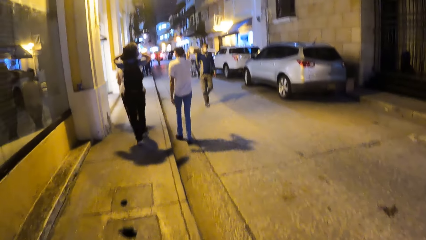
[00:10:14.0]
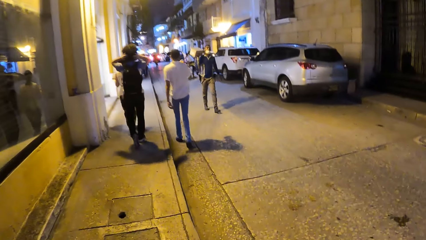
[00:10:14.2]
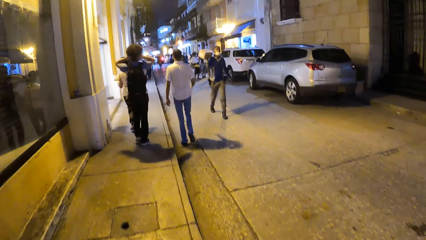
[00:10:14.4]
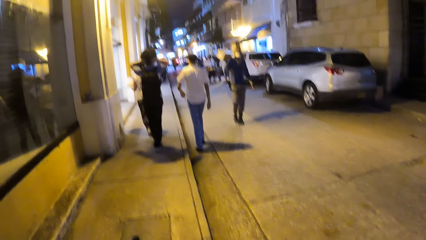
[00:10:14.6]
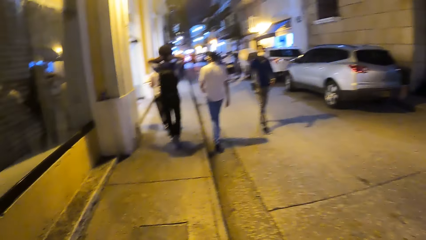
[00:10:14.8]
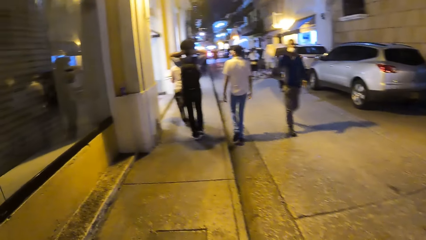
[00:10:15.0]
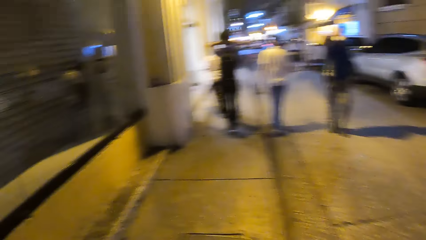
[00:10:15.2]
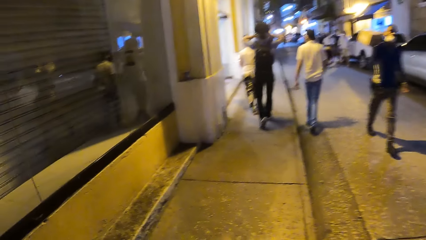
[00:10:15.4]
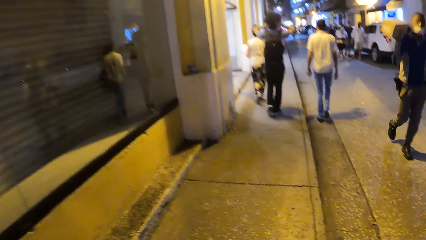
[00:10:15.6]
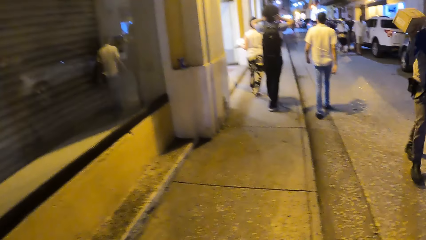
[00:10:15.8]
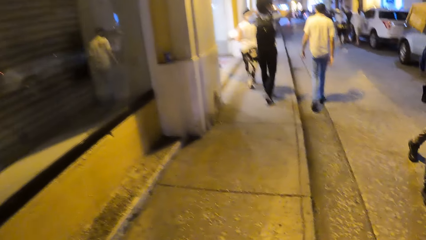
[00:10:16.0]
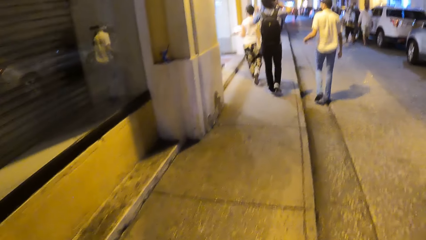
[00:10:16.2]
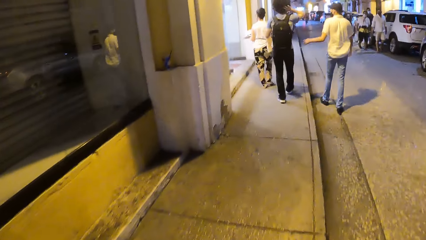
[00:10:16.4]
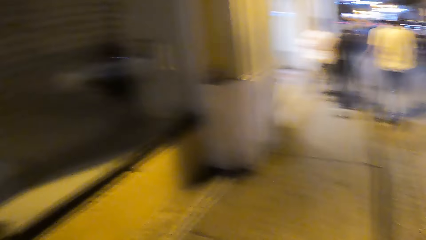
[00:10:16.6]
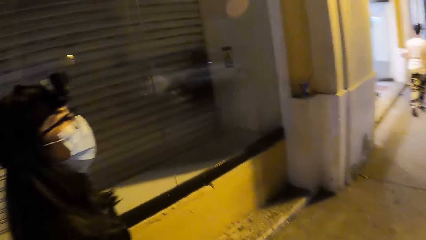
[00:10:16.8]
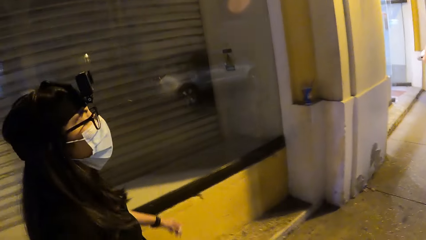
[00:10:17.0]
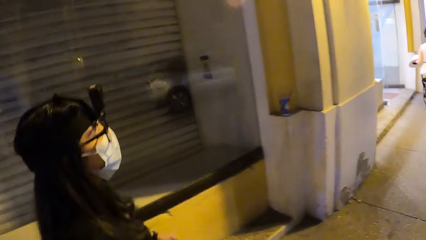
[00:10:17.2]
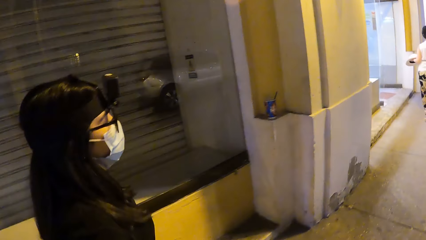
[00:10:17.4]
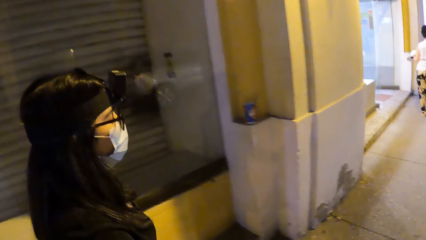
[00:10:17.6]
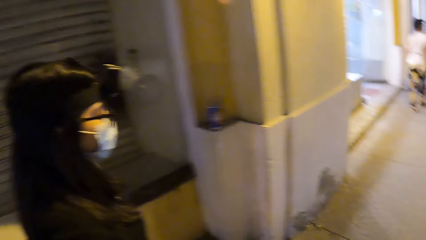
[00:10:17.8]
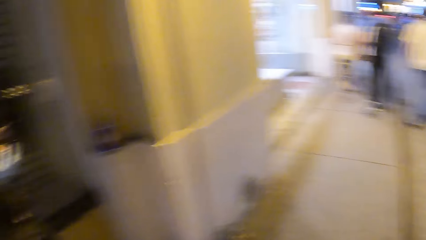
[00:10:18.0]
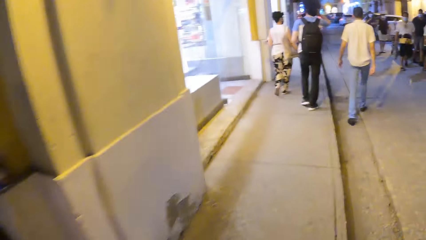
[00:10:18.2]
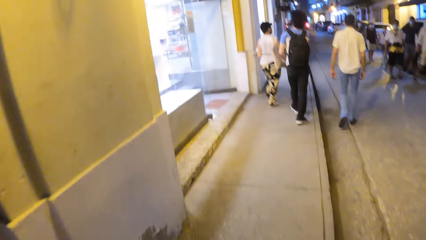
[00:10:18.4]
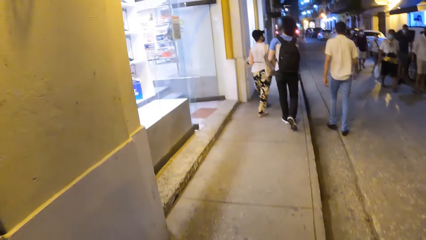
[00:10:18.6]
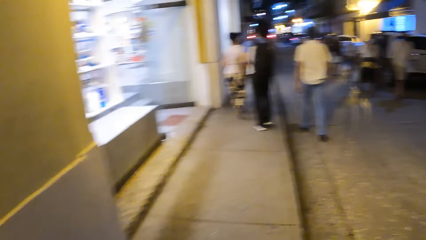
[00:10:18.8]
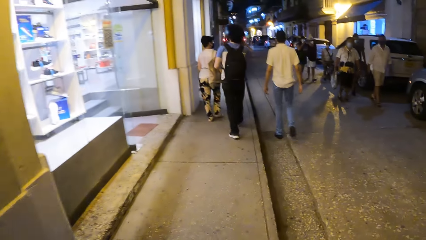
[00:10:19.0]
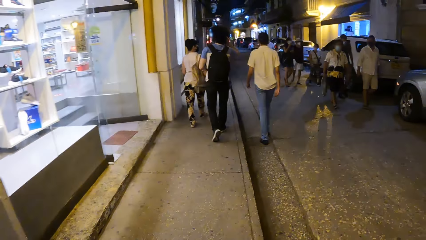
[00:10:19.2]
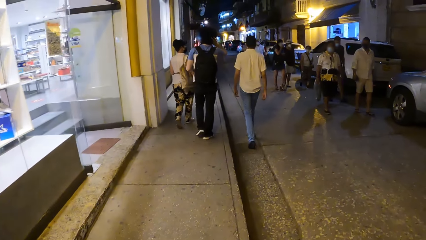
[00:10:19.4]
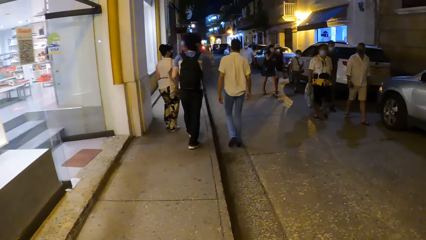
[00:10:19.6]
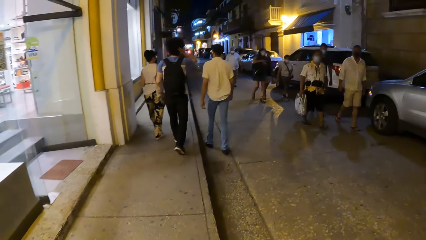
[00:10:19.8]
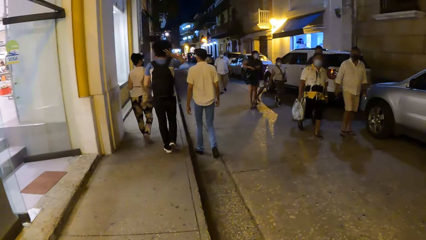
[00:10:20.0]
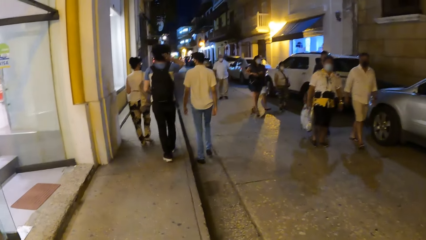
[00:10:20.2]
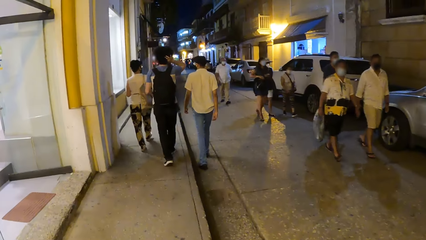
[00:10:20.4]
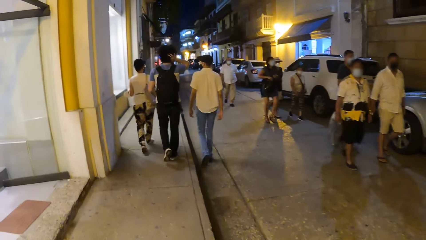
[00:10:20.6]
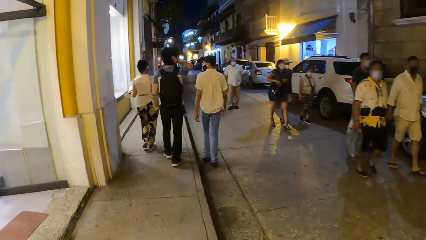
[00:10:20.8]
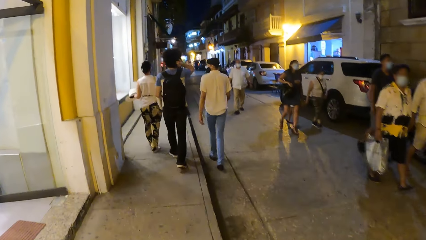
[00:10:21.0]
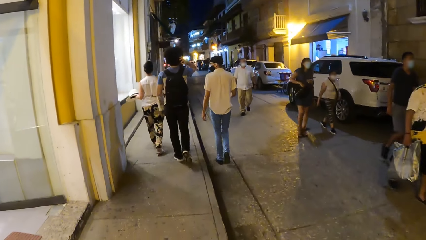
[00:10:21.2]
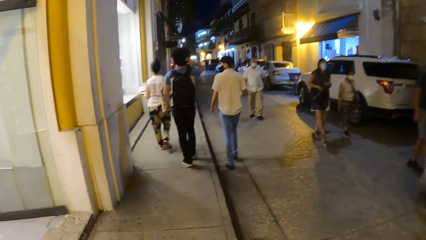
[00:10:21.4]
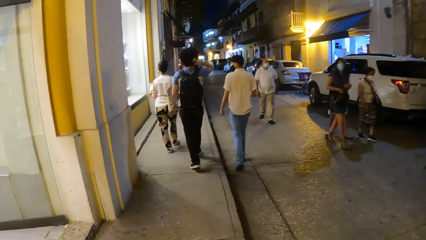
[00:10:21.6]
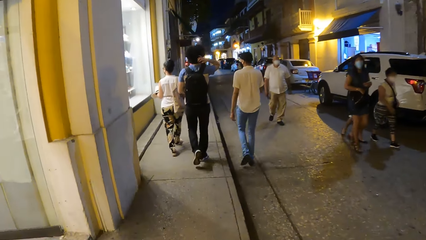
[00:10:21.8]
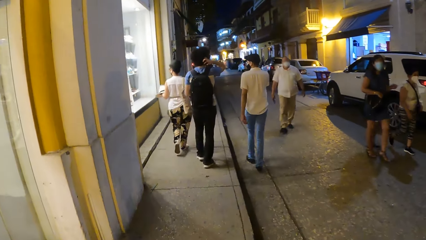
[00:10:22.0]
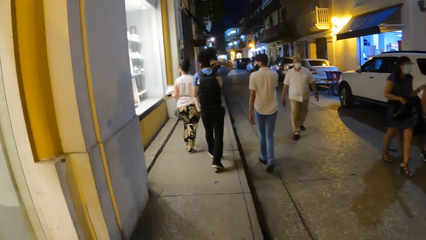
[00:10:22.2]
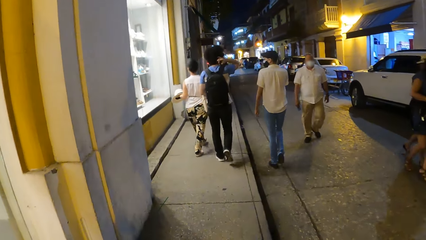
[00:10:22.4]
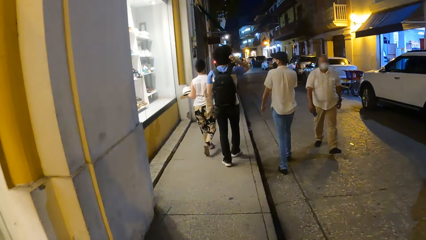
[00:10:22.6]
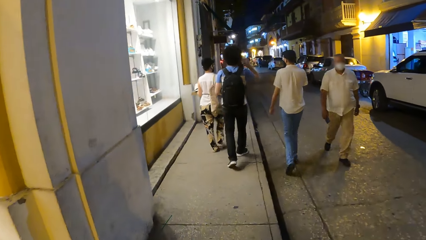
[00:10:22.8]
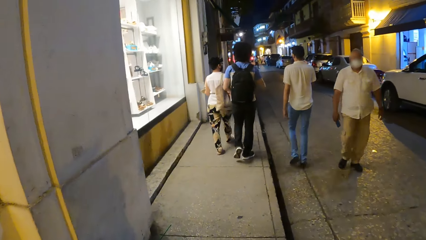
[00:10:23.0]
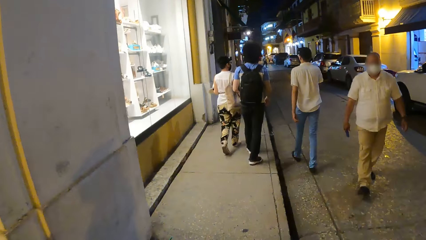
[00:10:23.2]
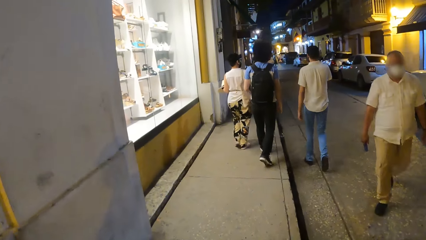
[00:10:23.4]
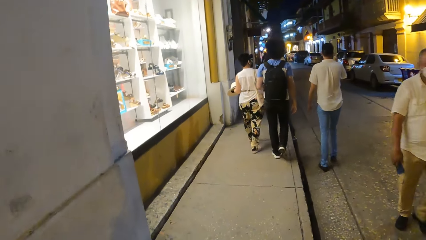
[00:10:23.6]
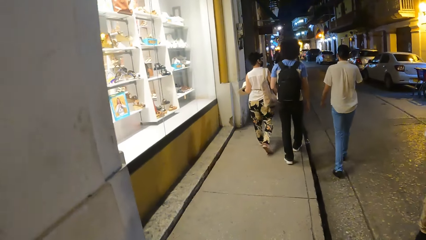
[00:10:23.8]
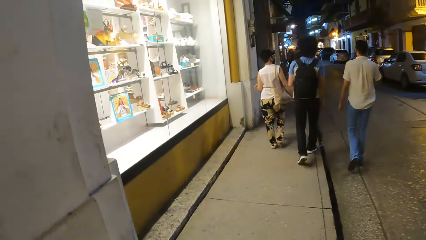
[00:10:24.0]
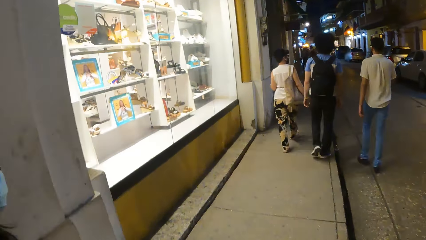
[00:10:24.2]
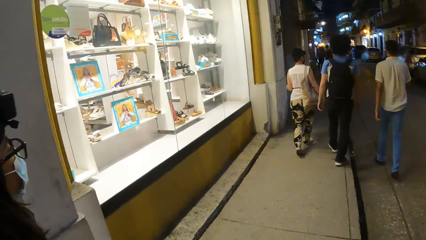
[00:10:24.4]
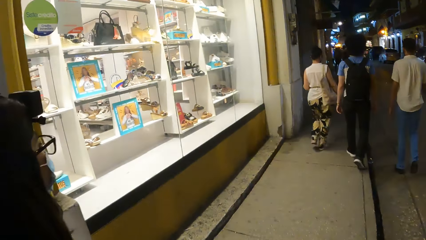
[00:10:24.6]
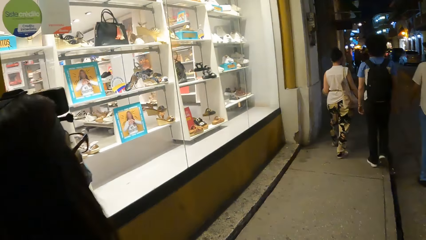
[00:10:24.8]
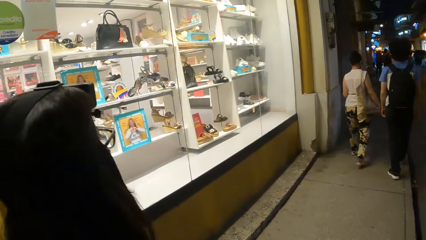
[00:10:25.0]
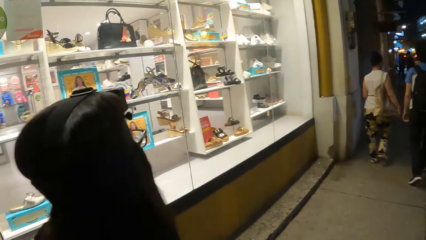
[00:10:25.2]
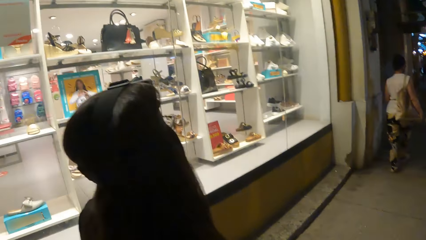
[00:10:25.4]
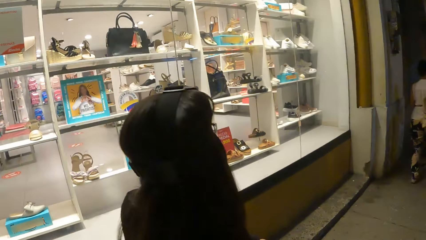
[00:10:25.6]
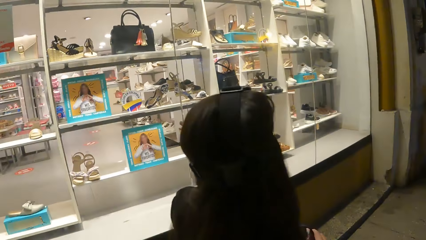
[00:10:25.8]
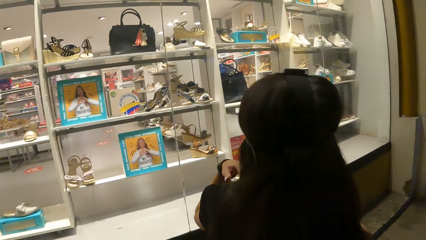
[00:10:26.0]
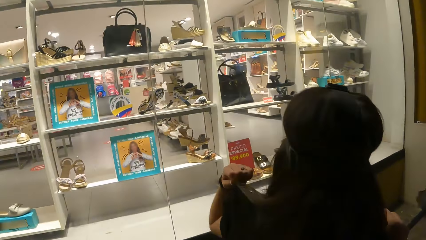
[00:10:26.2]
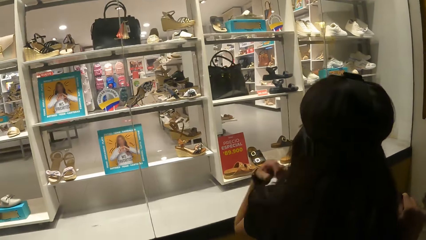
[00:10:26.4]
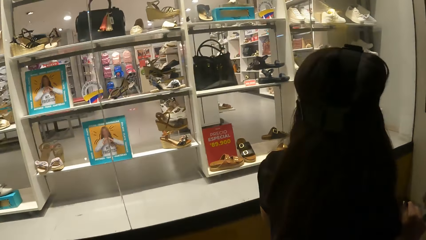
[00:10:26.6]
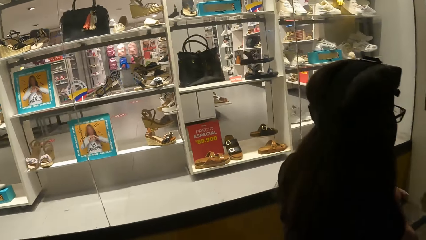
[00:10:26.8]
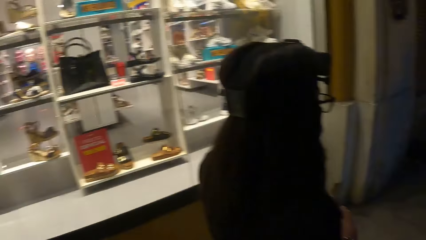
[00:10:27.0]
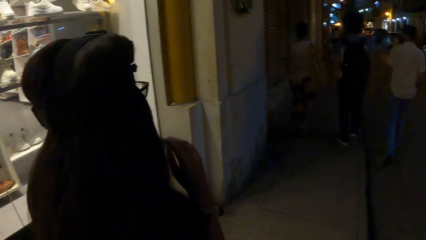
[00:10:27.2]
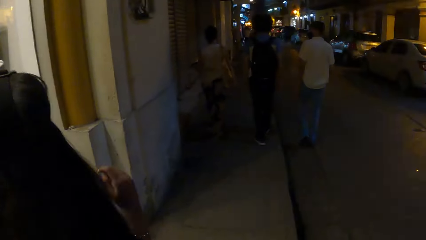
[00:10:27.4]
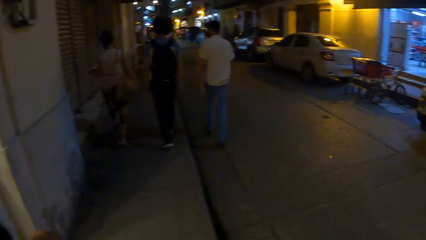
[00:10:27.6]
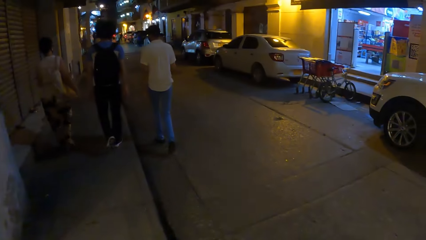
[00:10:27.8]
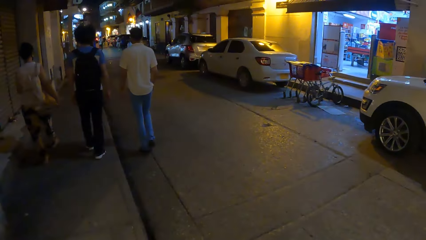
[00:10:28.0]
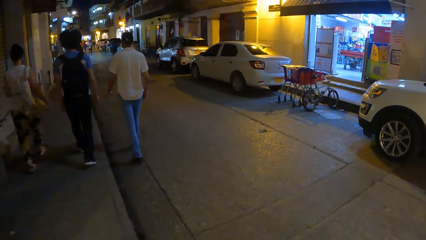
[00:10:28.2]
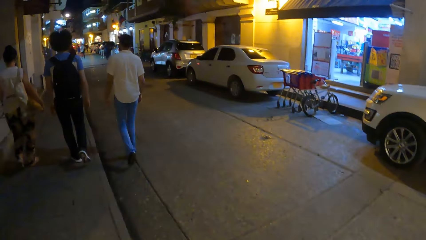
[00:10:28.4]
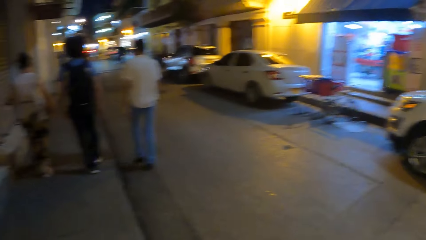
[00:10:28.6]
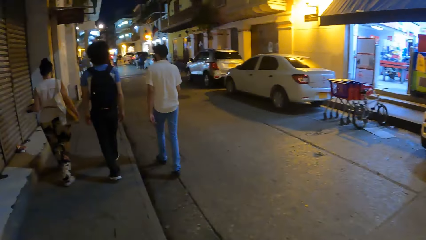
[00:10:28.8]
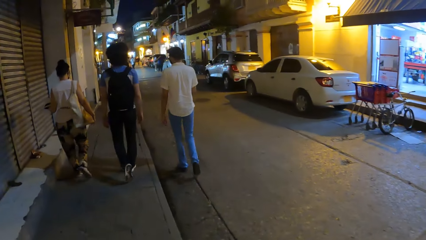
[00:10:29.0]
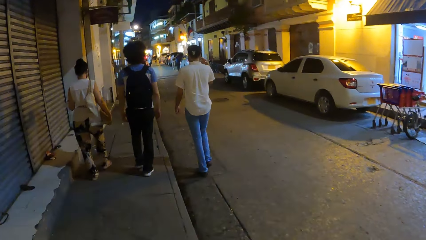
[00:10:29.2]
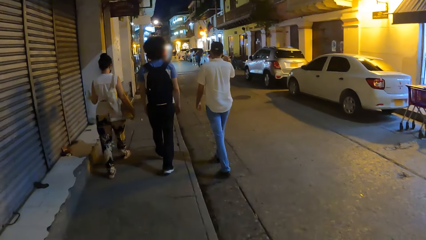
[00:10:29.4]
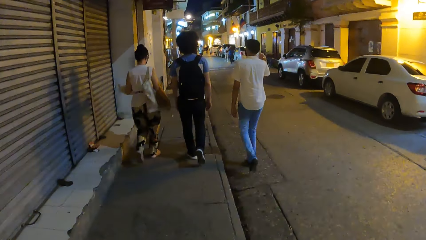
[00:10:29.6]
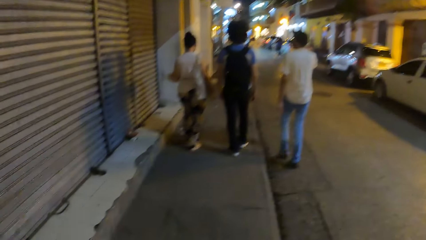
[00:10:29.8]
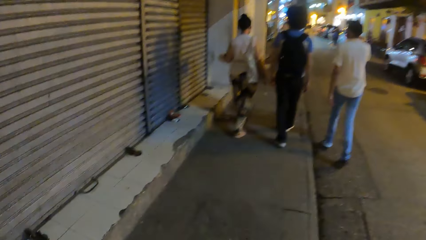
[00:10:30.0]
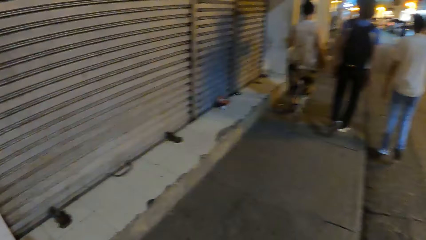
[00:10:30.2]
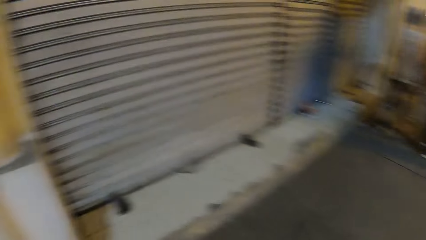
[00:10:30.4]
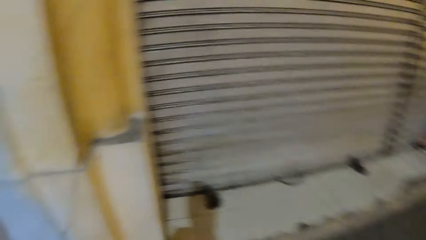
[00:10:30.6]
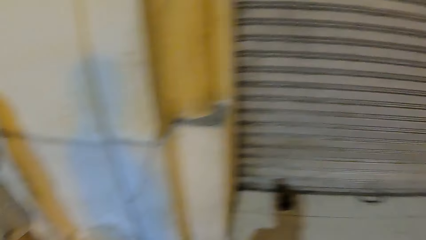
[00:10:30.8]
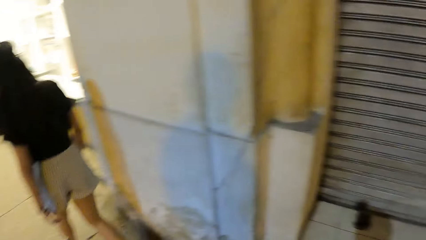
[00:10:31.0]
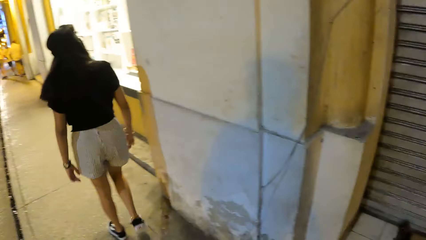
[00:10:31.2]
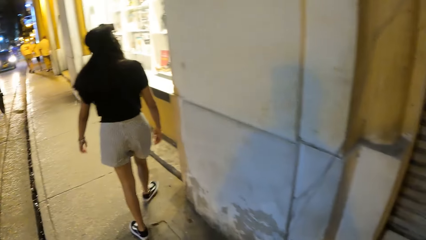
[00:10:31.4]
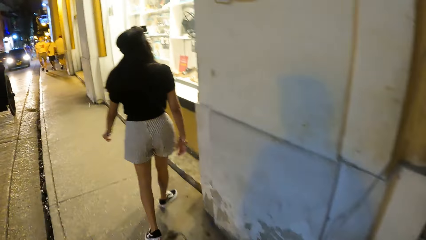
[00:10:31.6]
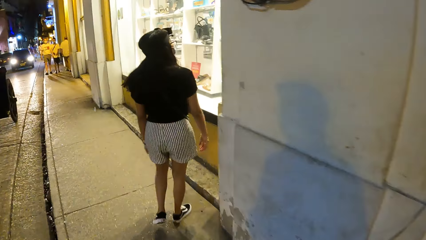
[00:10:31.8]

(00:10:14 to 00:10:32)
The camera wearer looks across the window. They walk along the street.
